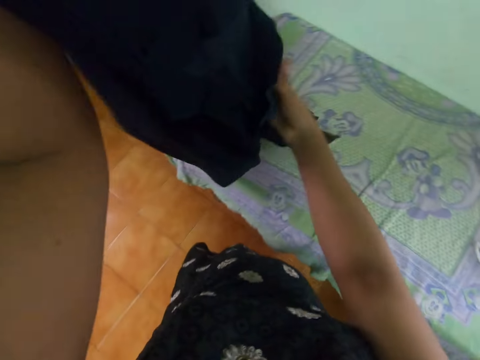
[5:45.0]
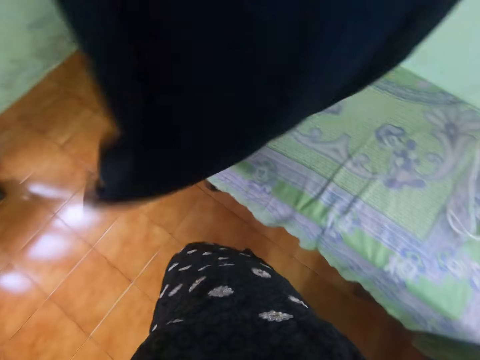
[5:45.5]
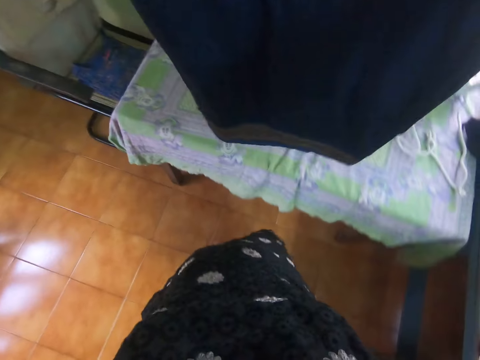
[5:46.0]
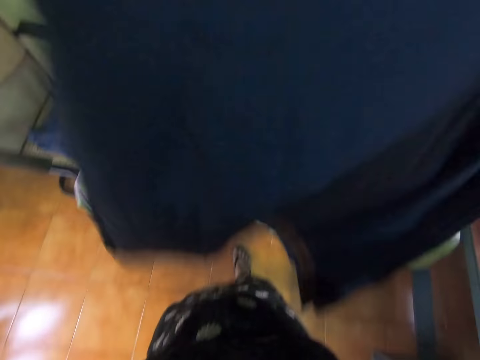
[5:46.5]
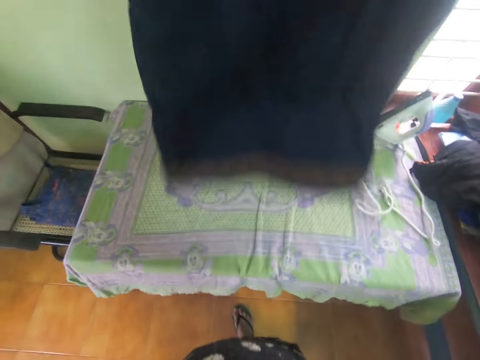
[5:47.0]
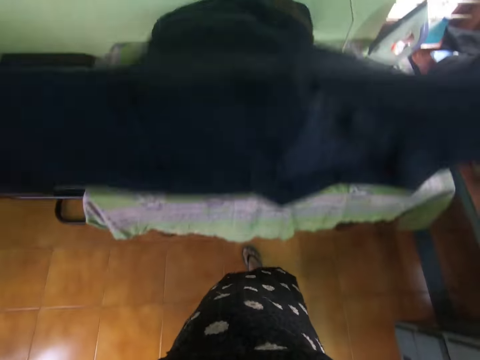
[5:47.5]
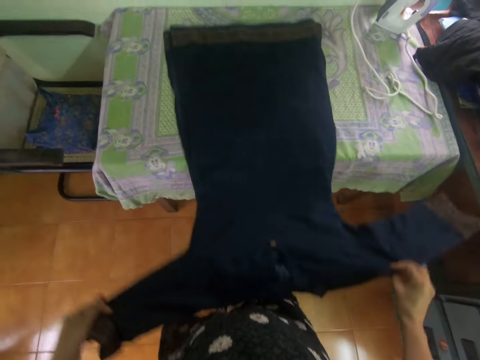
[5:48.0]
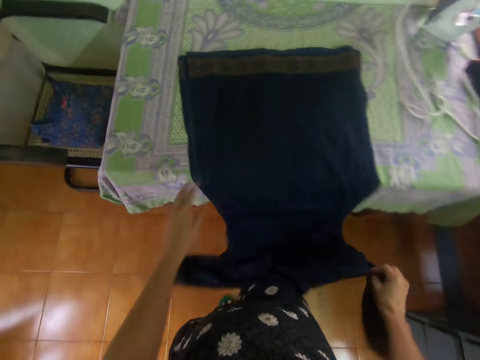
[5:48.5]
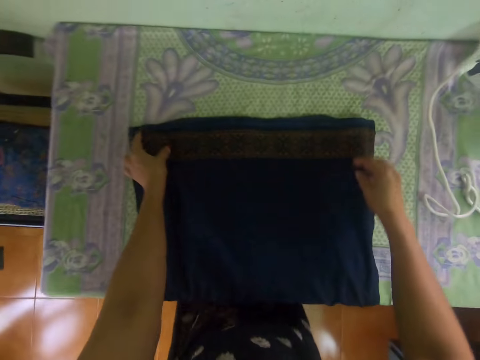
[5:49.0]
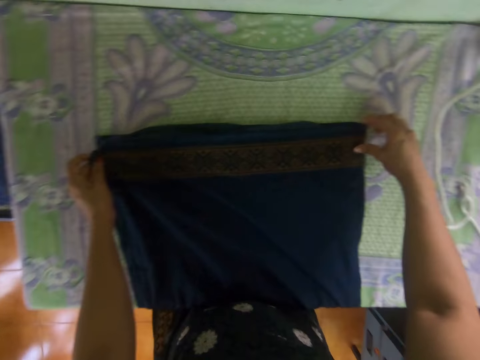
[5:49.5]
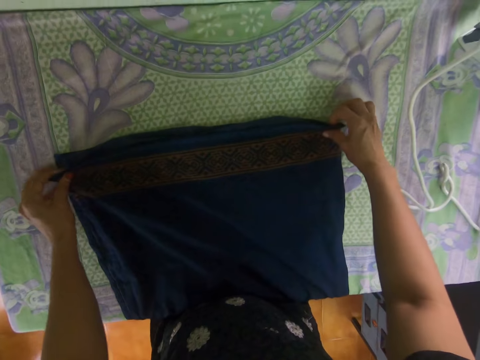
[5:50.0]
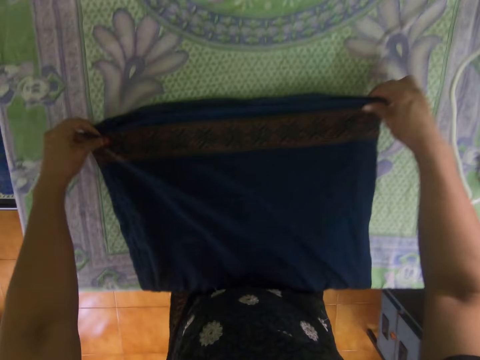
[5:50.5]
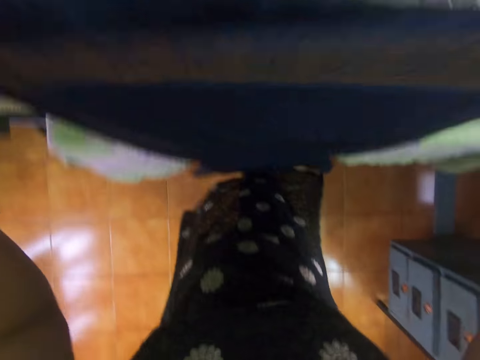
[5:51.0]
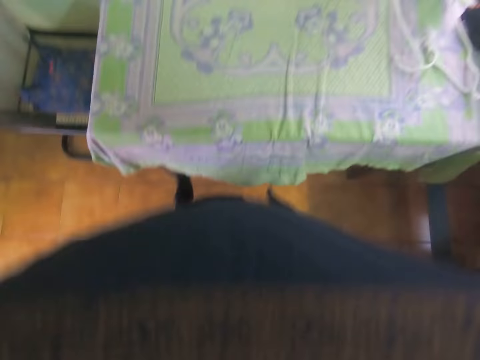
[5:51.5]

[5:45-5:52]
The camera wearer places the dress or cloth on the table. They spread the cloth on the table. They straighten the dress. They lift the dress from the table.

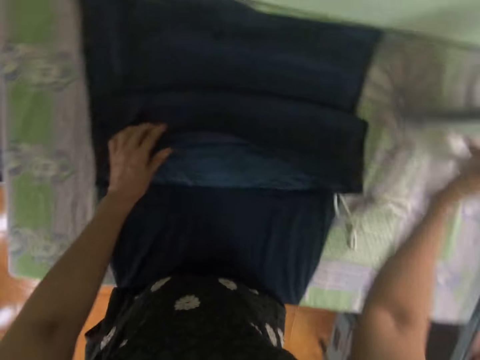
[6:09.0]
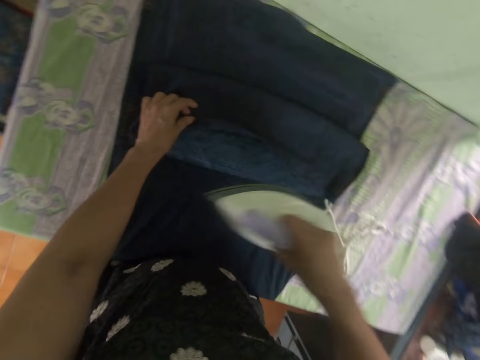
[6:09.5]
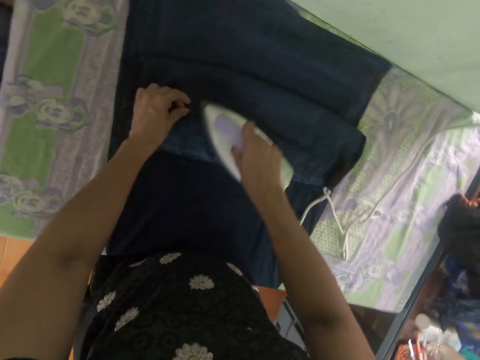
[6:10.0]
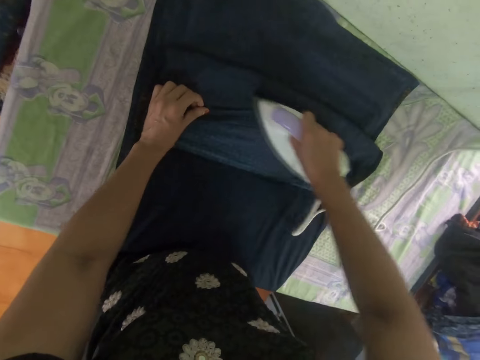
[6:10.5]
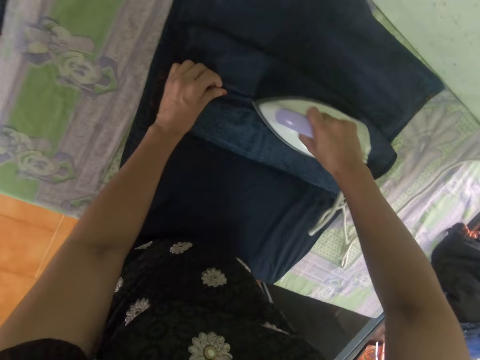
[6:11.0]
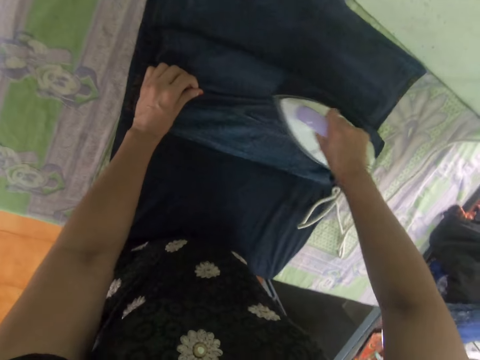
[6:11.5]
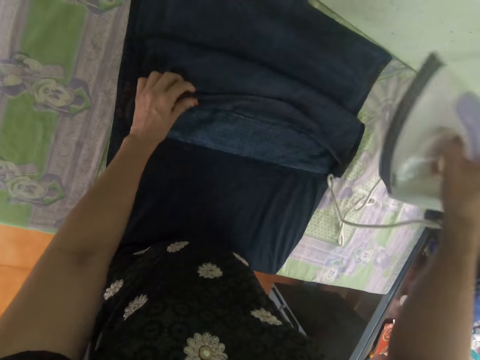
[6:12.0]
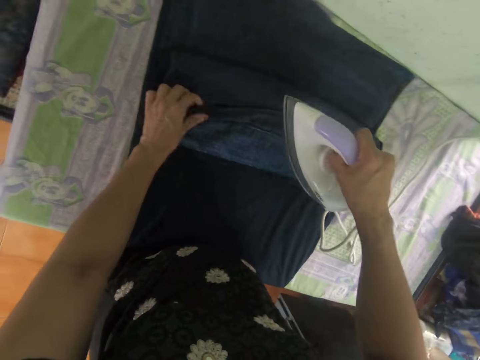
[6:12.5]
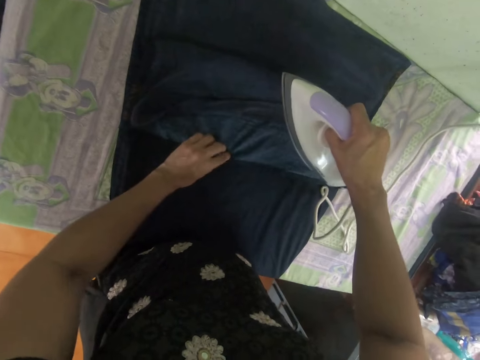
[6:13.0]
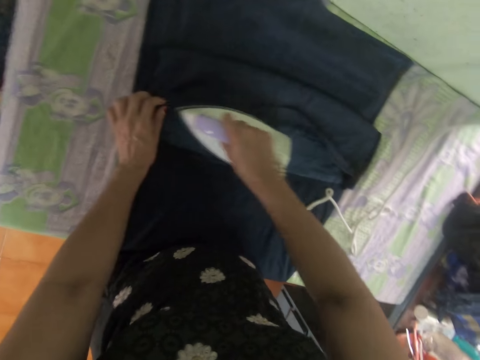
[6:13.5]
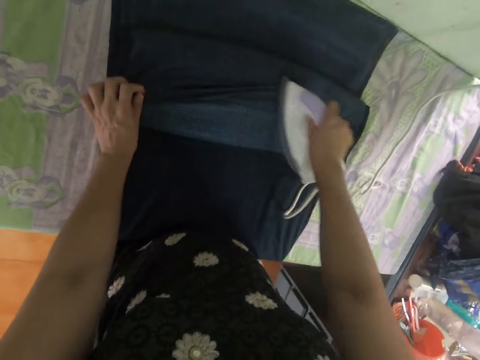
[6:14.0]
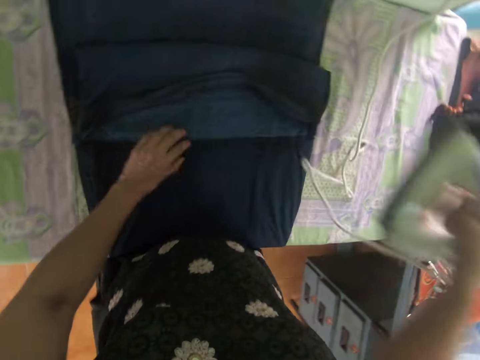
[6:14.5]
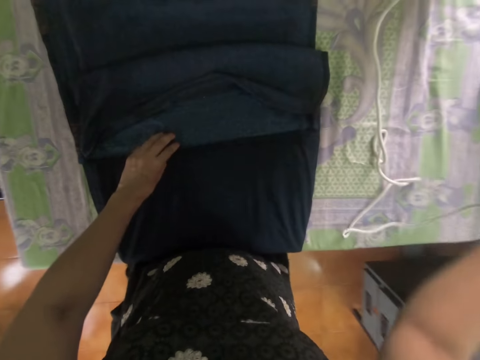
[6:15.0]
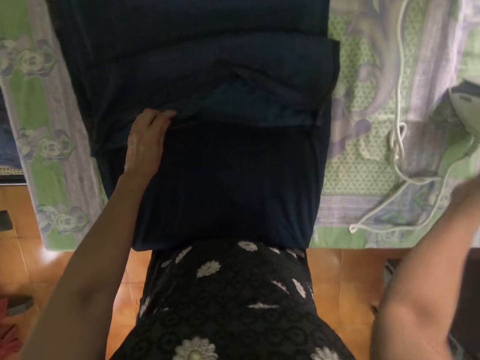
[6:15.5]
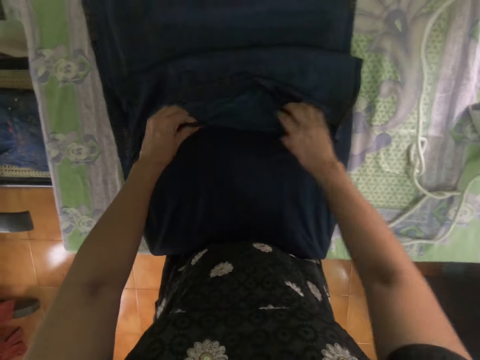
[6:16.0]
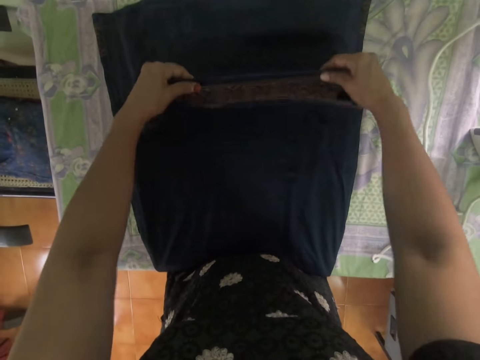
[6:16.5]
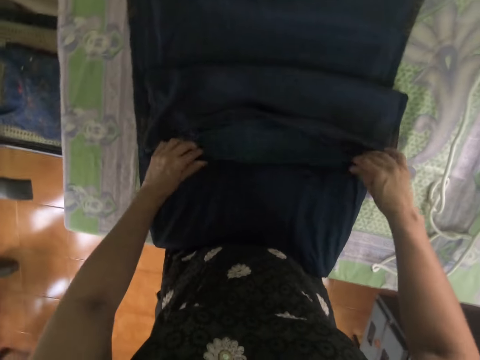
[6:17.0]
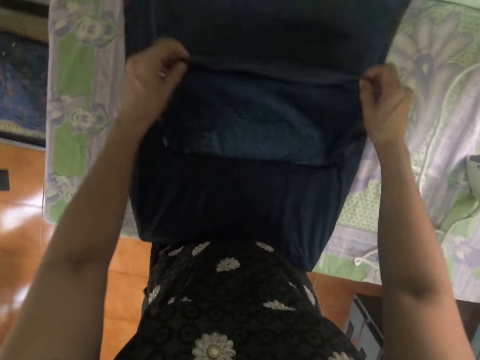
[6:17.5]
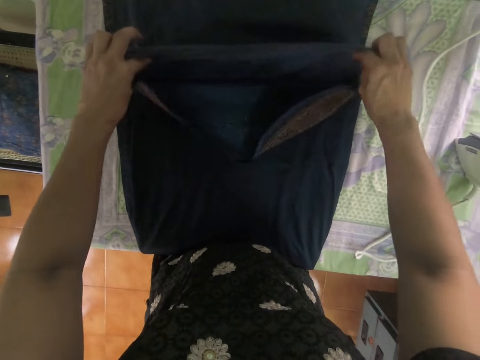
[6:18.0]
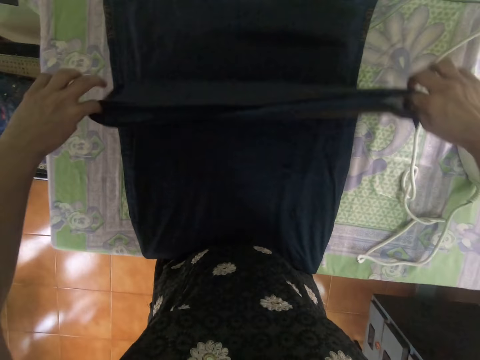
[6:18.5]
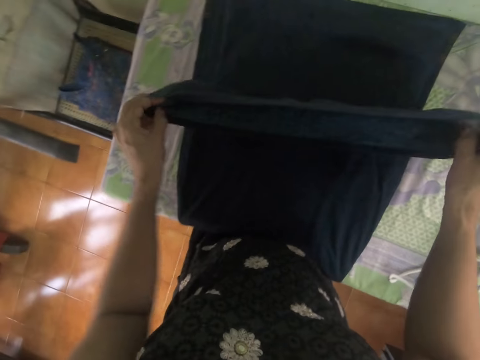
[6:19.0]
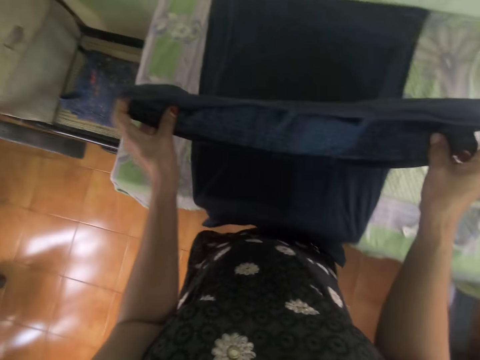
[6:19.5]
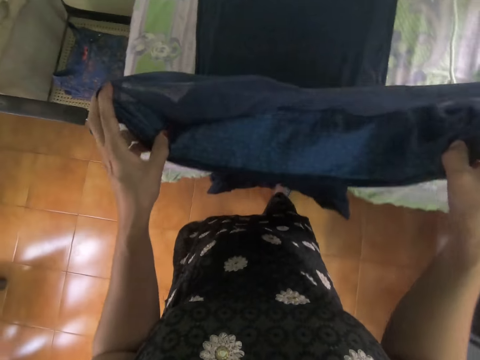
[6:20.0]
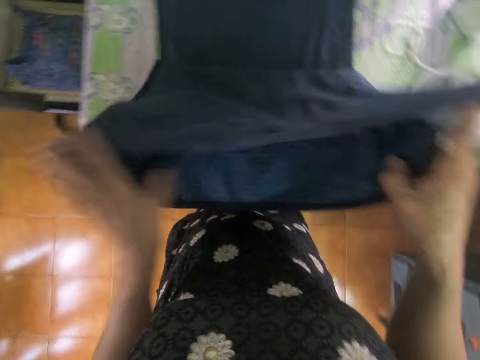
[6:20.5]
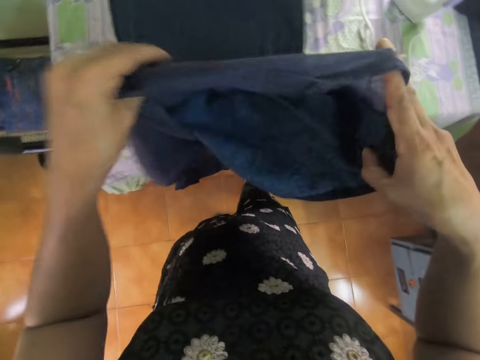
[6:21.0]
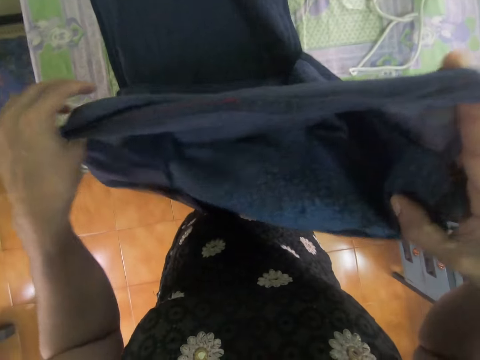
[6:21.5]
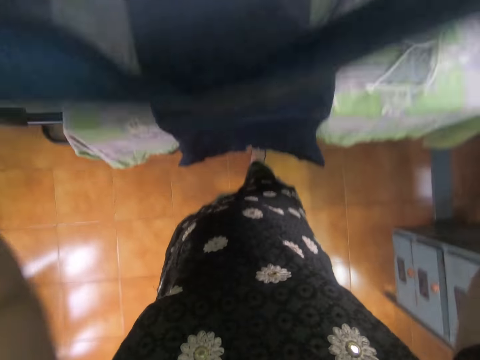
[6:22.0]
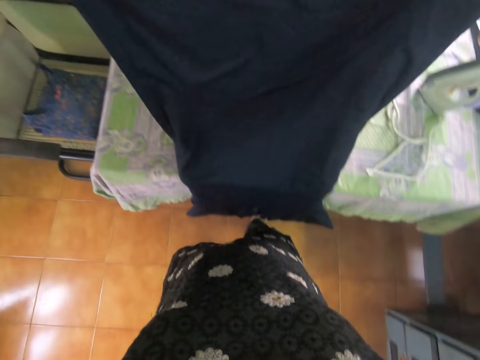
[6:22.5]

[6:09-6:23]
The camera wearer takes the iron box. They iron the dress lining. They place the iron on the table. They fold the cloth. They straighten the dress lining. They lift up the cloth.

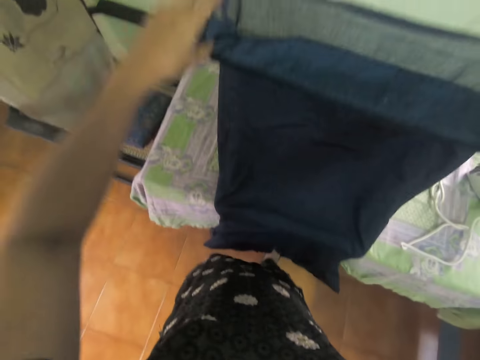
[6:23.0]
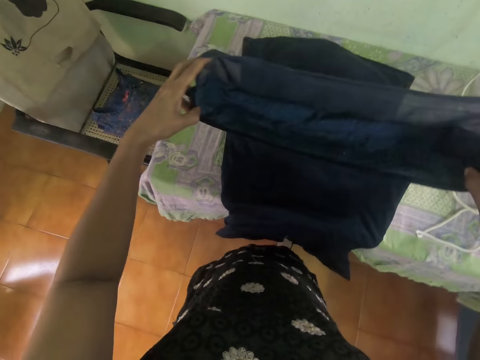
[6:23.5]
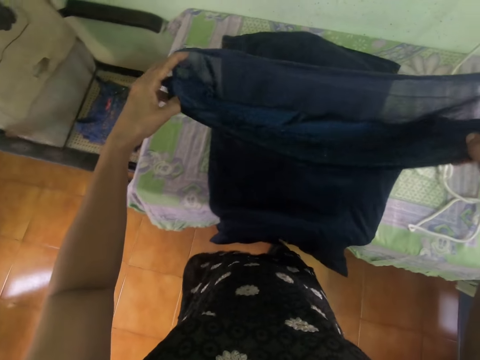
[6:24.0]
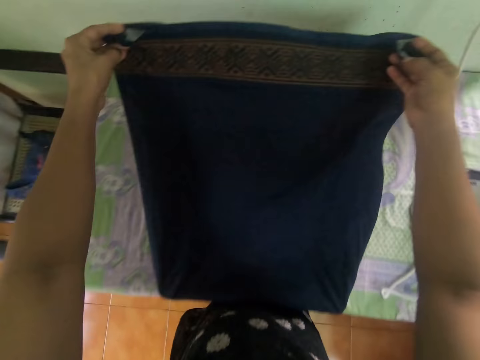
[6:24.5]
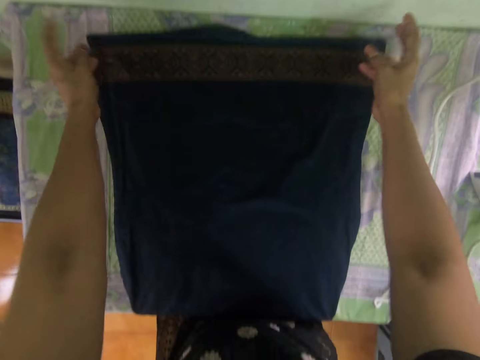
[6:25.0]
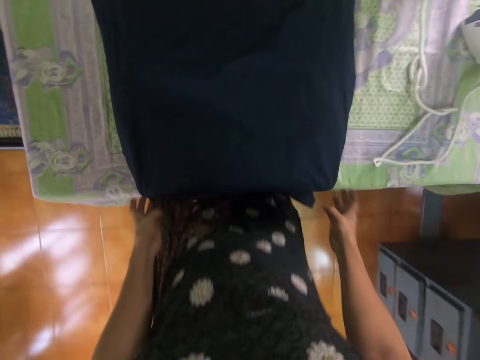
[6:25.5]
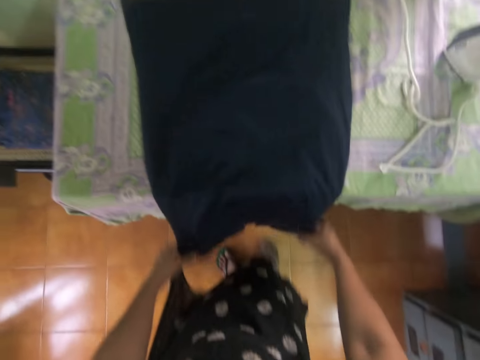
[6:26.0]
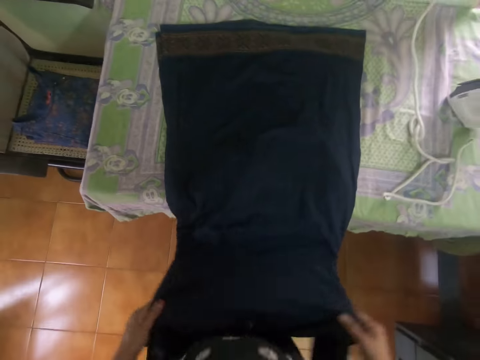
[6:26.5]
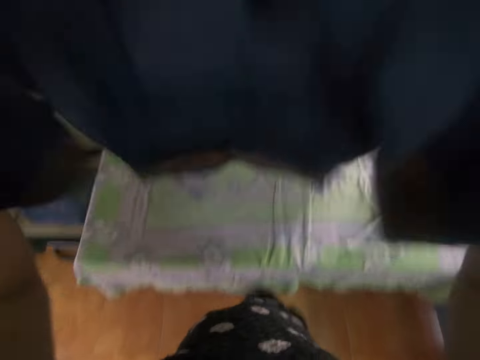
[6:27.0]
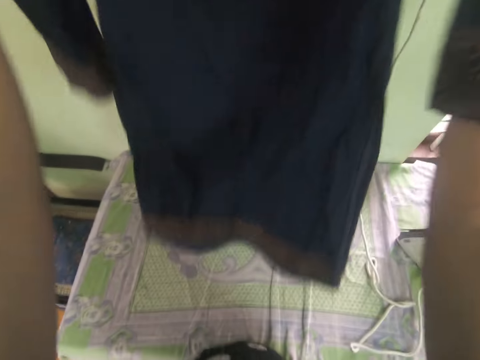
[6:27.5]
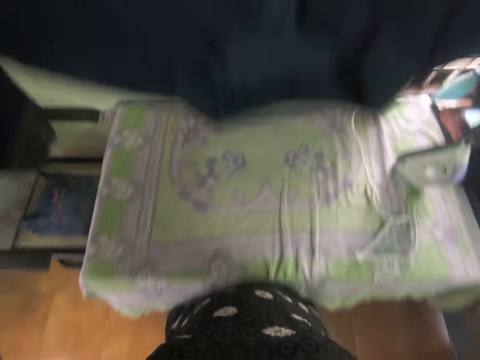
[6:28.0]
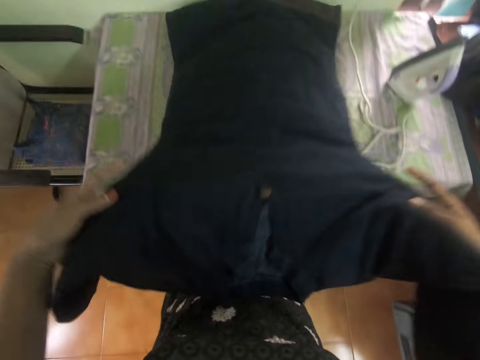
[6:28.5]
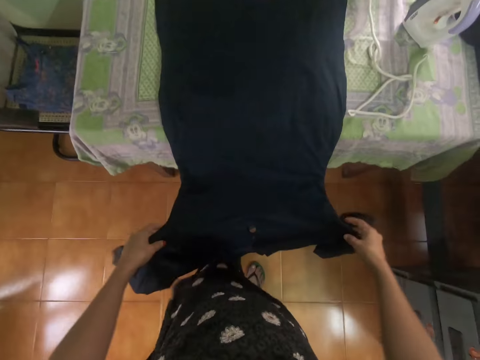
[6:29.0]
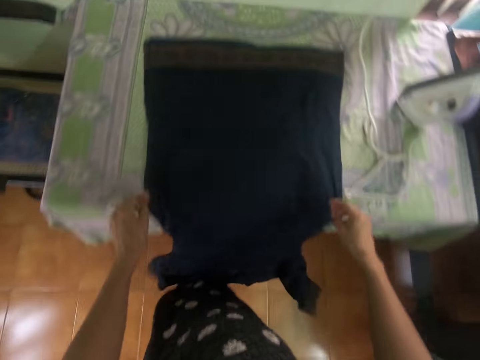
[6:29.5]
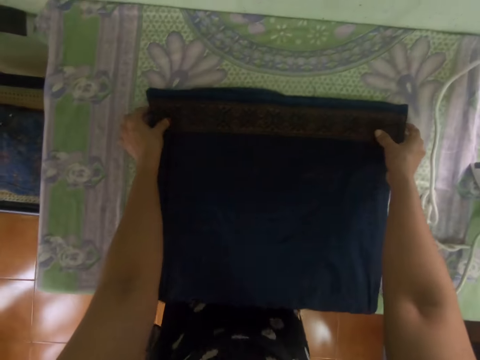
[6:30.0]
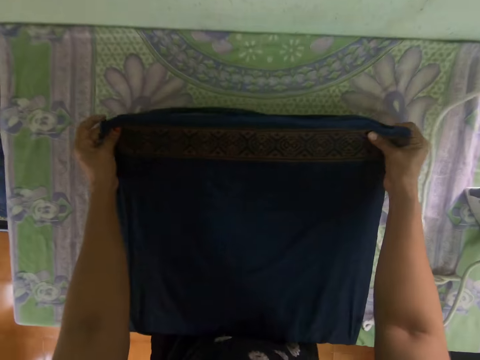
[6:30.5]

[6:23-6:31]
The camera wearer puts the cloth on the table. They lift up the cloth on the table. They put the cloth on the table.
